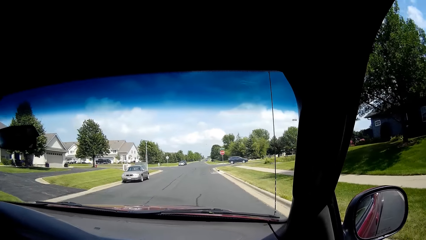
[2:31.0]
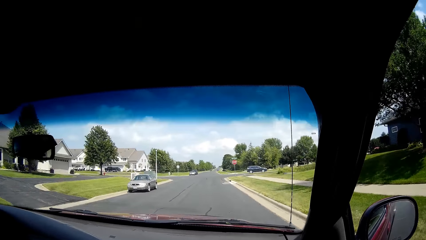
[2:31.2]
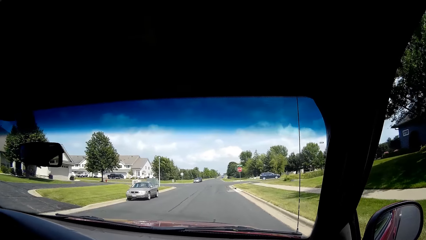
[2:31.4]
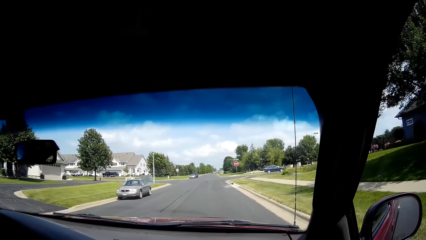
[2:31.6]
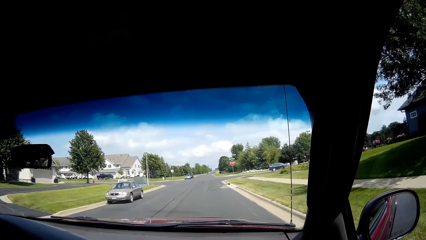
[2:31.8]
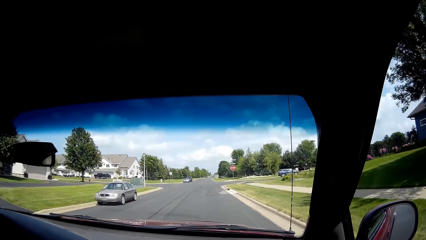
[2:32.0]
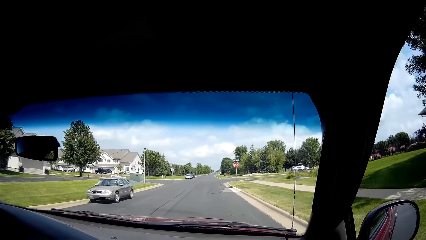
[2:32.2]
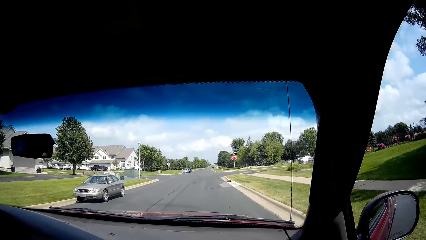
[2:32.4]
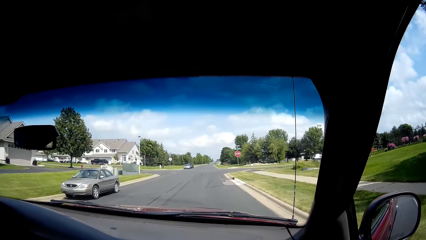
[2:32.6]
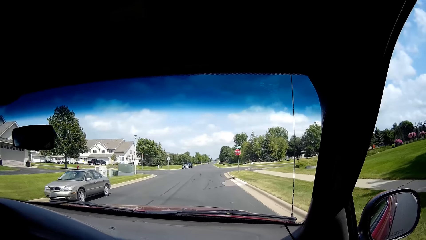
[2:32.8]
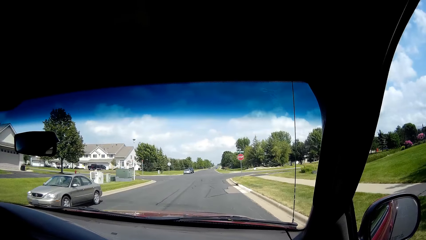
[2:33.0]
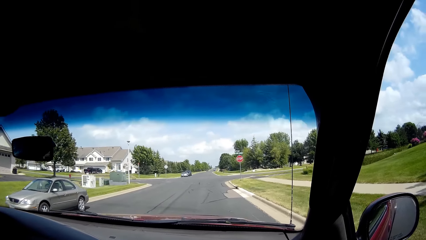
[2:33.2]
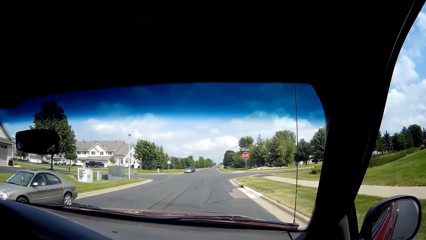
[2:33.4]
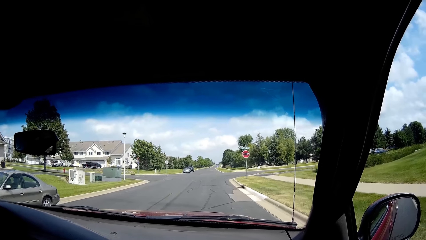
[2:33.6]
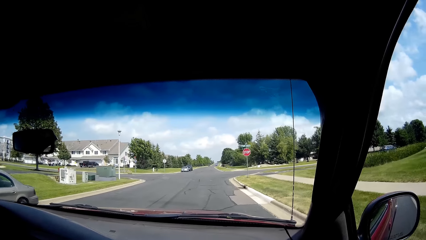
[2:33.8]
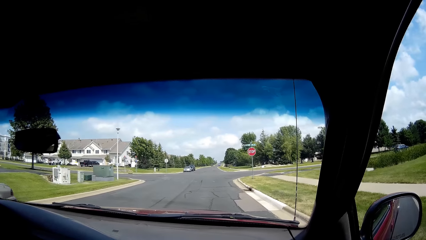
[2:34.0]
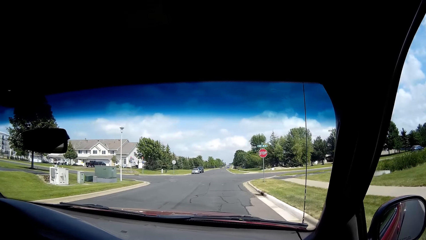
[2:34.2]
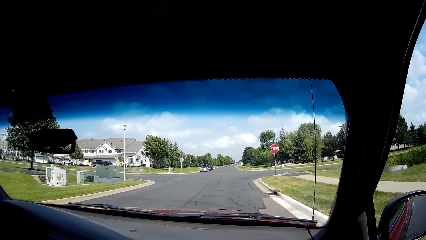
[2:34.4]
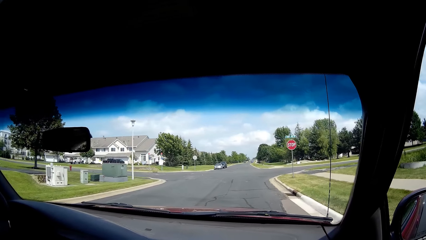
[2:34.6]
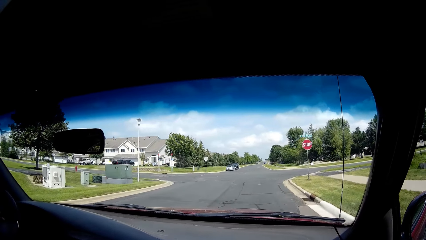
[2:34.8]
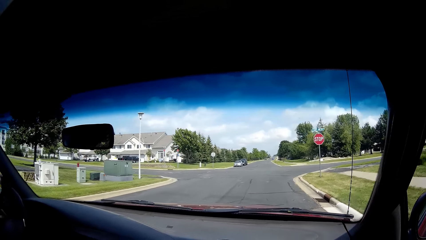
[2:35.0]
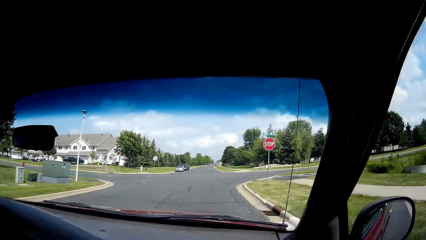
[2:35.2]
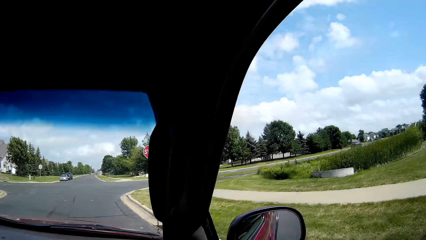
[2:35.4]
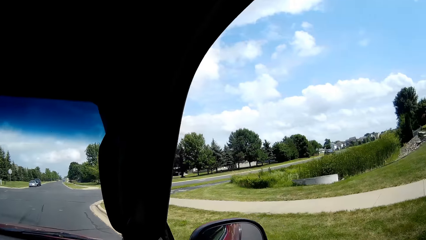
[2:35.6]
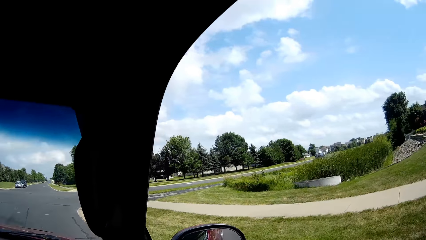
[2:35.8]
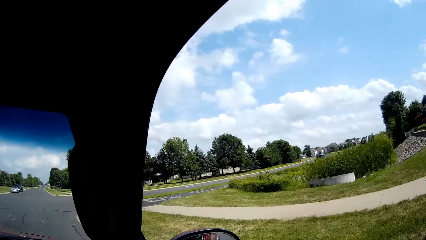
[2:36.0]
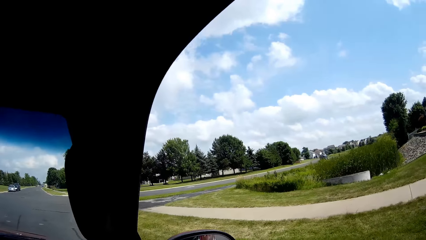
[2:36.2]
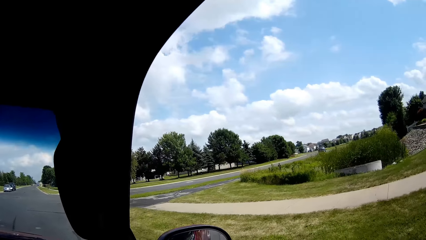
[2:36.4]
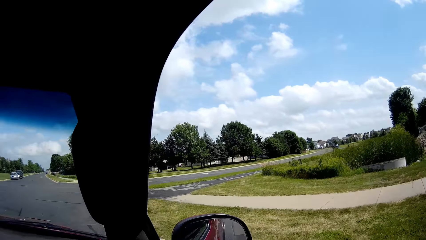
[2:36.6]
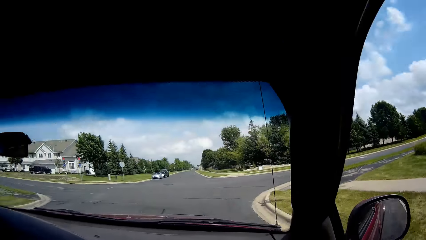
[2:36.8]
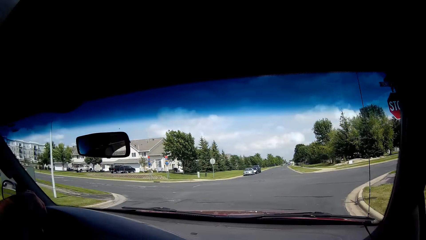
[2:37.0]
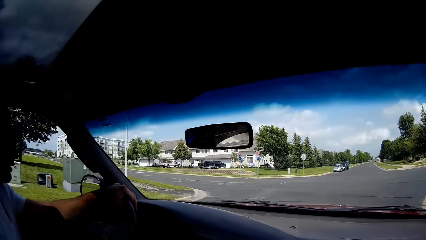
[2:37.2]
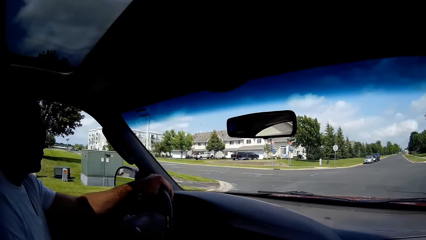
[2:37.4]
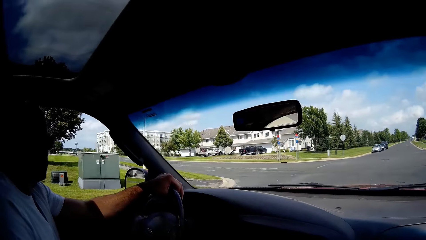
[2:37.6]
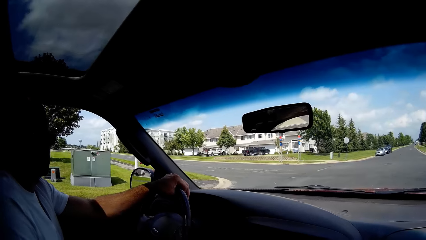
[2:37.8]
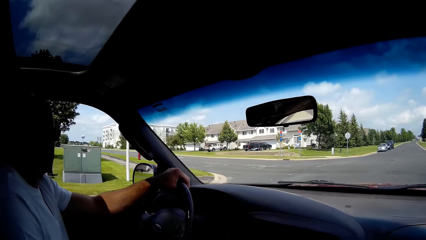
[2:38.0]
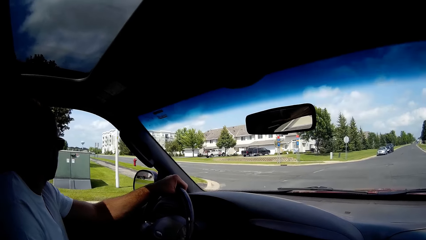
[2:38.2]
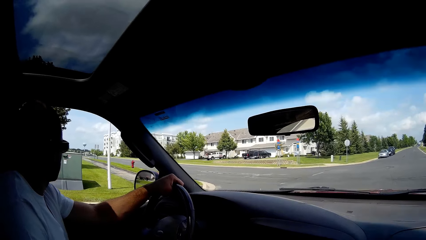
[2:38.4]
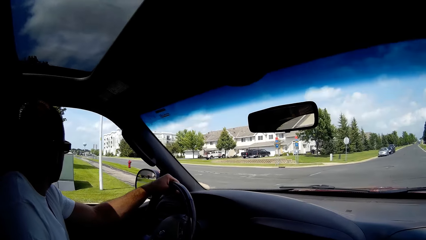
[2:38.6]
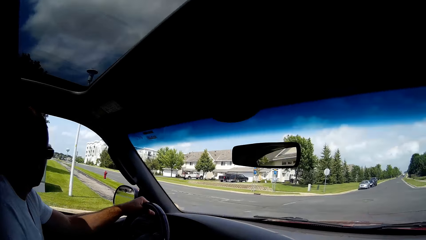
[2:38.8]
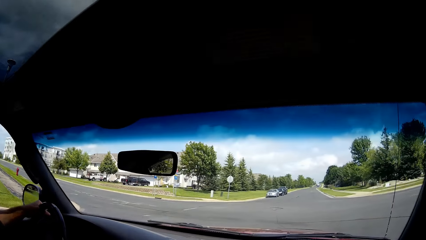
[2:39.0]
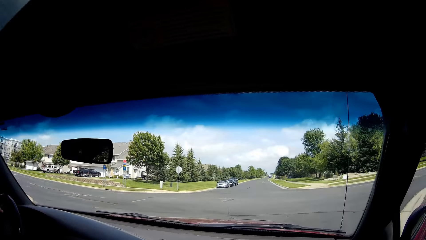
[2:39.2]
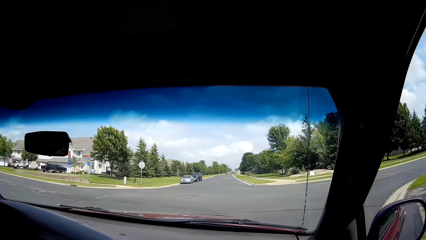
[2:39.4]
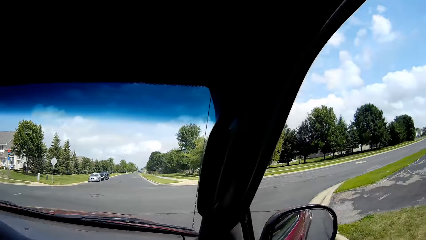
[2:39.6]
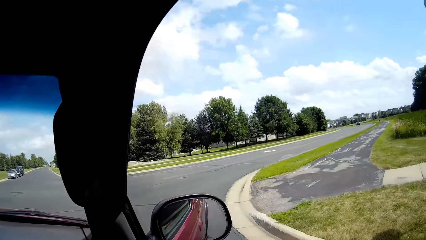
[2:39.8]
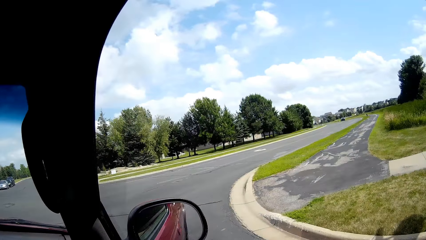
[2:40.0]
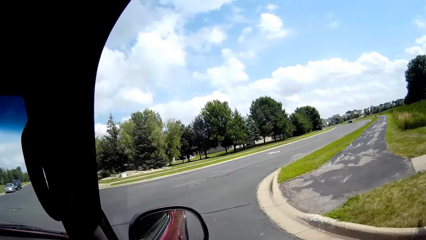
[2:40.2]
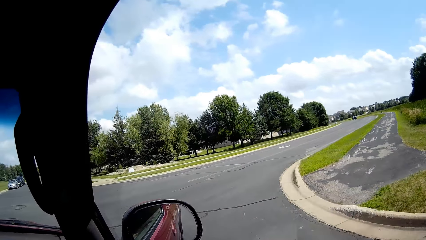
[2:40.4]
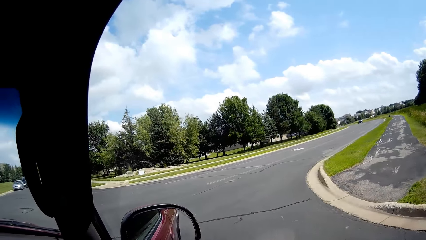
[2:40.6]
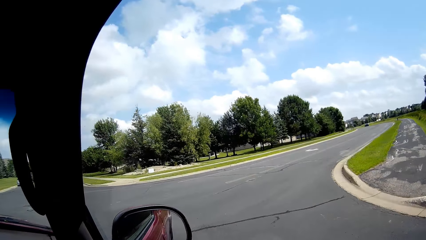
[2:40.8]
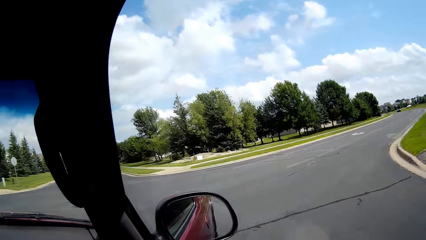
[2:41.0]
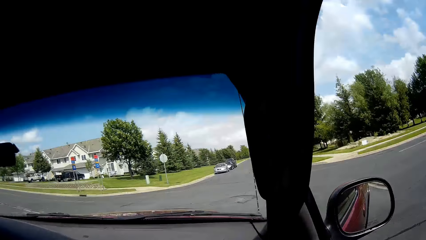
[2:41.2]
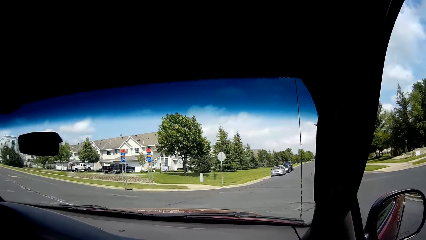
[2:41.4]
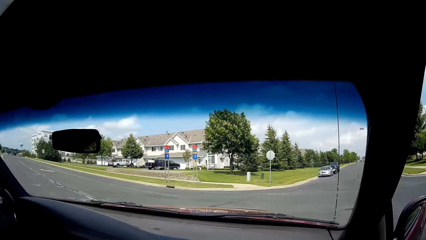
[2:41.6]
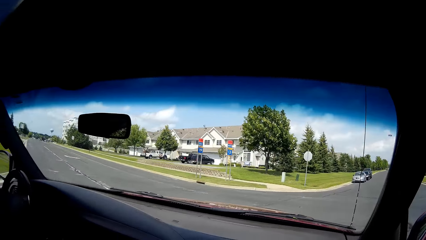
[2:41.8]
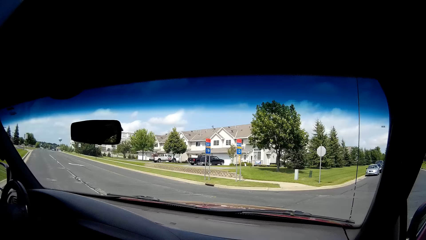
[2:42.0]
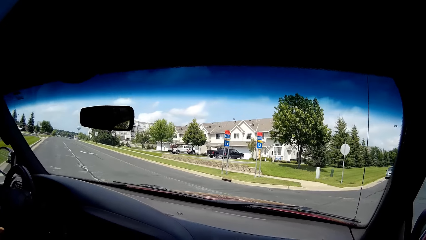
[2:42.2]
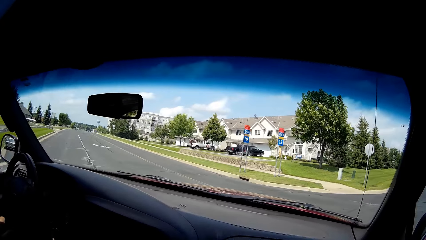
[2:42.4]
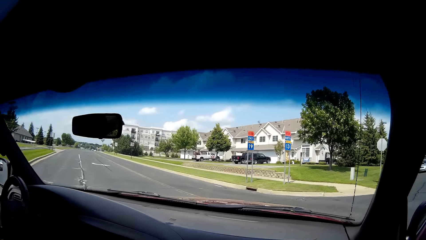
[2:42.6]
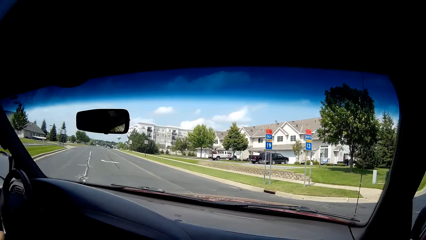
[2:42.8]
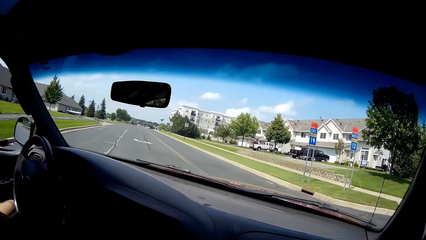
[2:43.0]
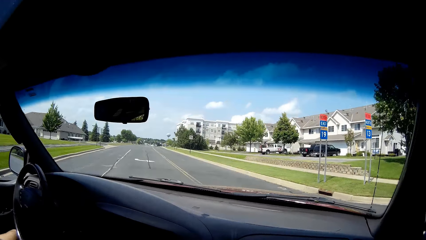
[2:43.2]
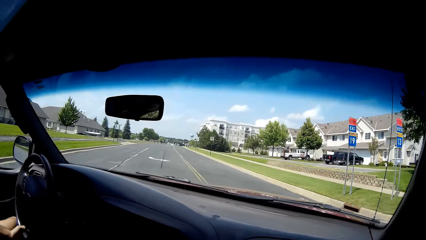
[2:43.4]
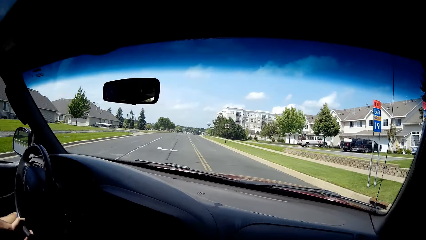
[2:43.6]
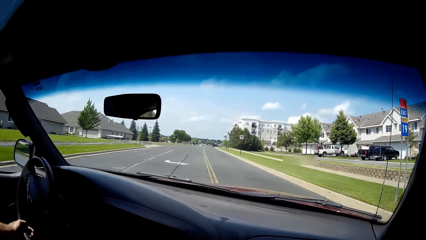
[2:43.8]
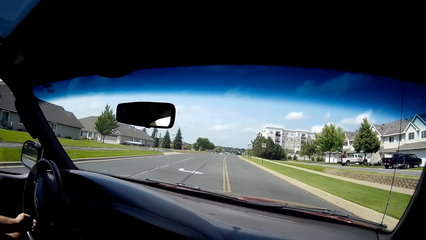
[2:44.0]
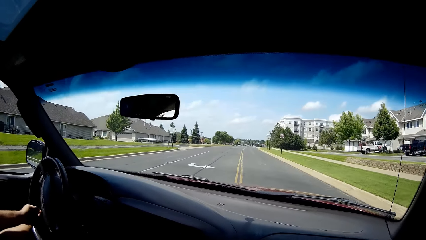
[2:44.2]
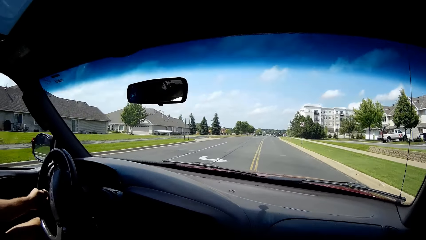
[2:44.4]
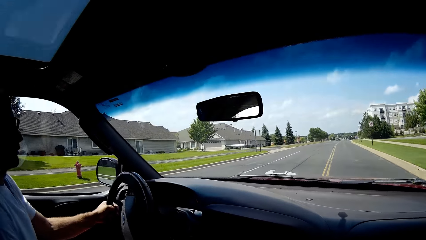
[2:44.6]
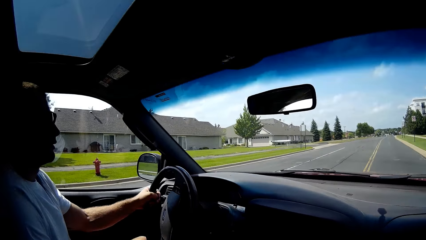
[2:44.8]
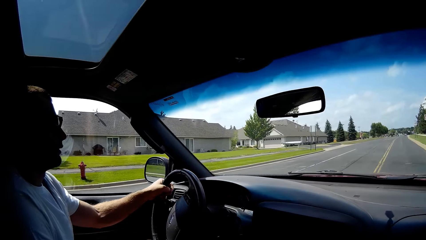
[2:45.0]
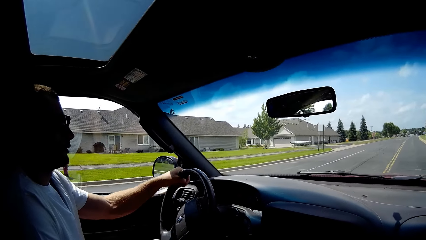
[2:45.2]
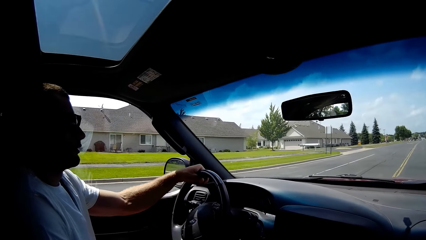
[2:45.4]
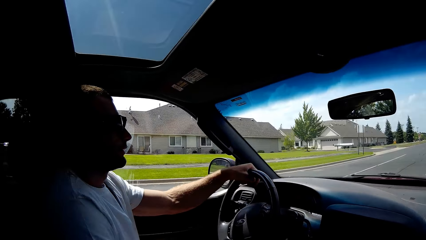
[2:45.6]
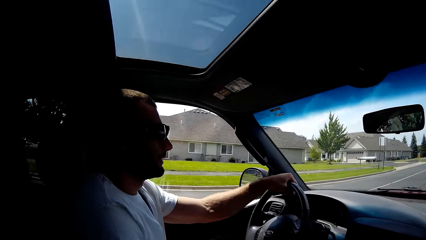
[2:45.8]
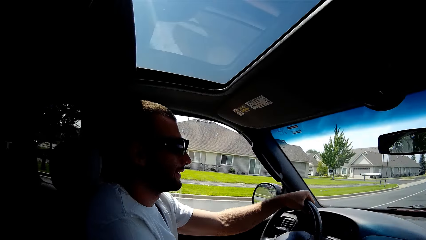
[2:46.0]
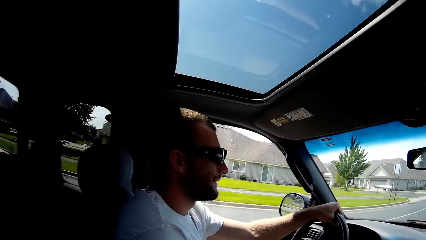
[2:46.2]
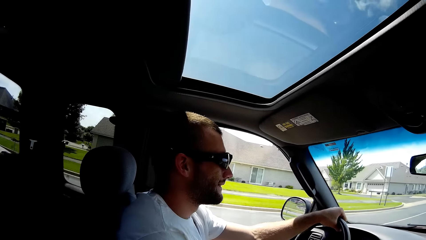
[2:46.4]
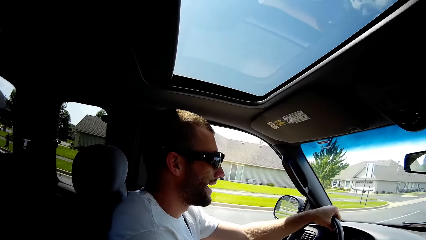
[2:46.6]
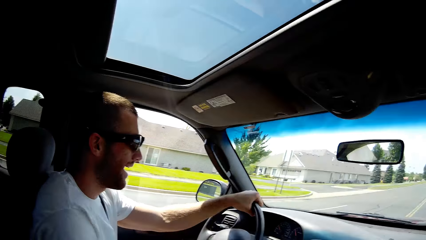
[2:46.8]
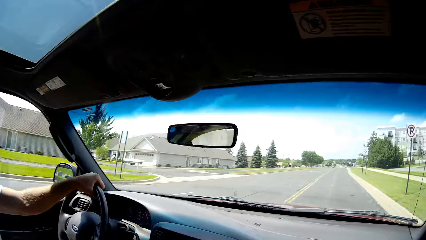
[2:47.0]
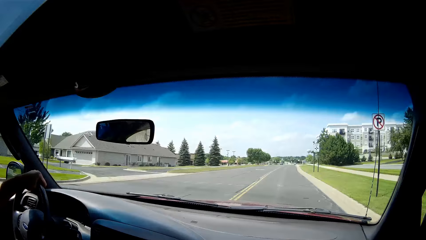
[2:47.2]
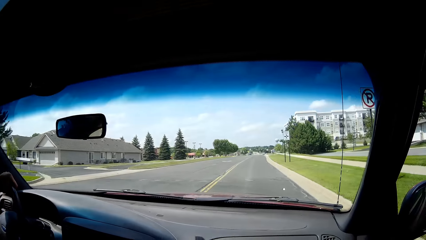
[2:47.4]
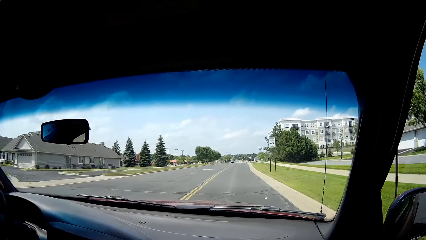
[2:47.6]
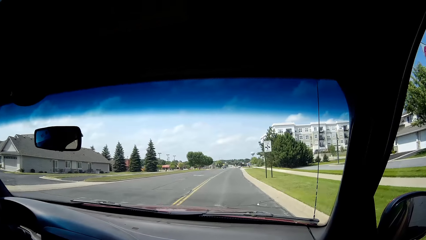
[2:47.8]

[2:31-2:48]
The camera wearer sings. They speak. They talk with something.
